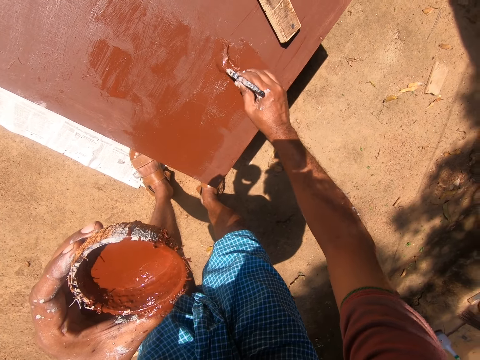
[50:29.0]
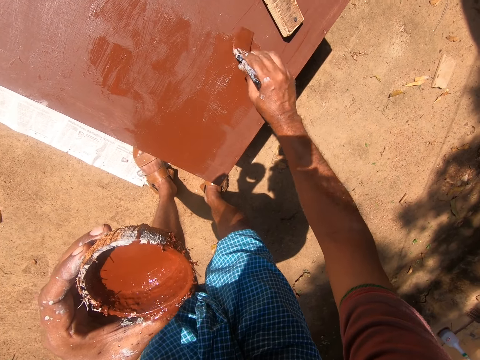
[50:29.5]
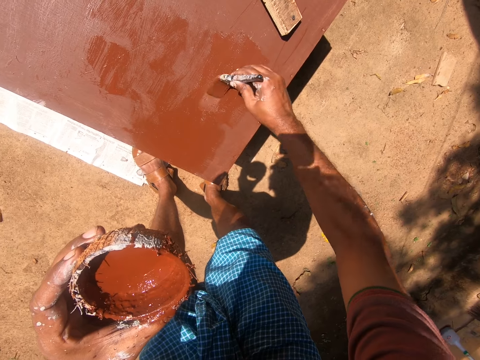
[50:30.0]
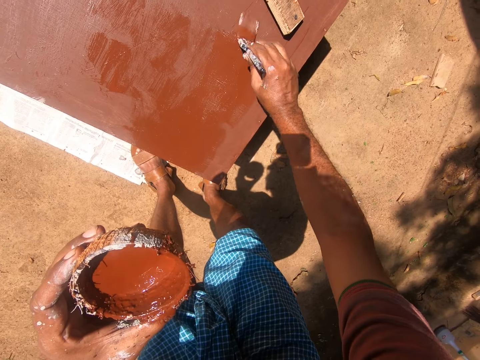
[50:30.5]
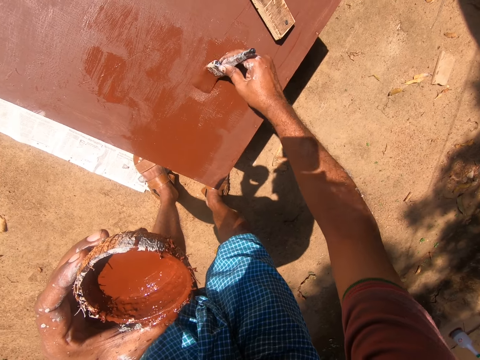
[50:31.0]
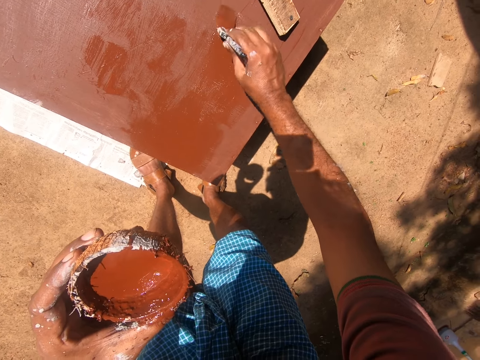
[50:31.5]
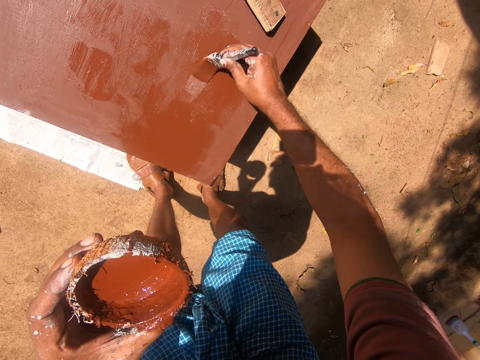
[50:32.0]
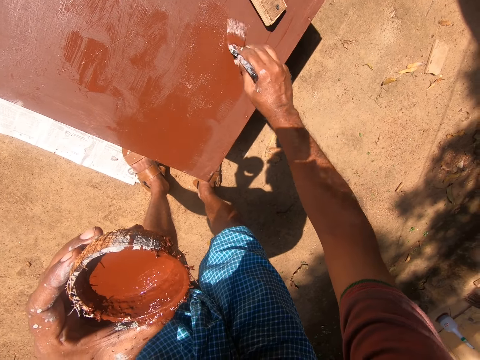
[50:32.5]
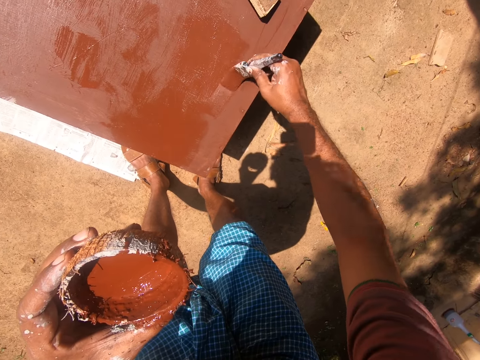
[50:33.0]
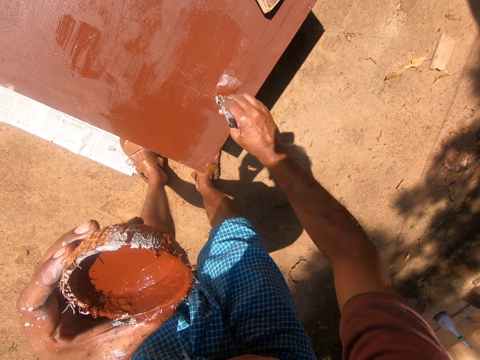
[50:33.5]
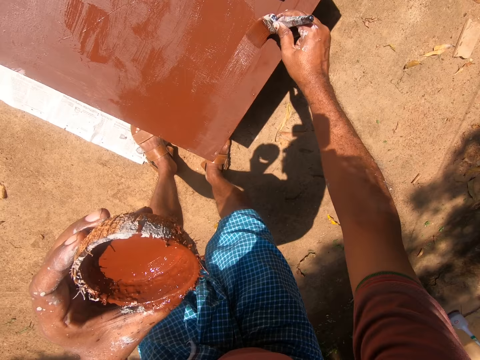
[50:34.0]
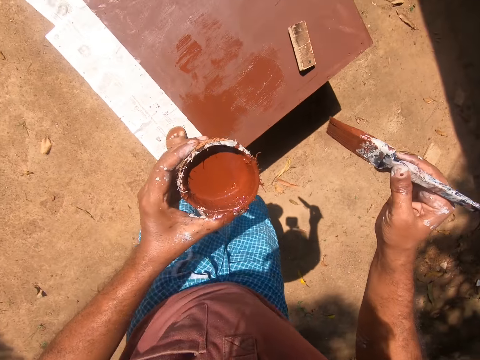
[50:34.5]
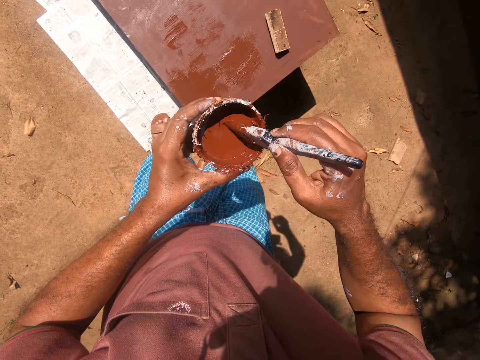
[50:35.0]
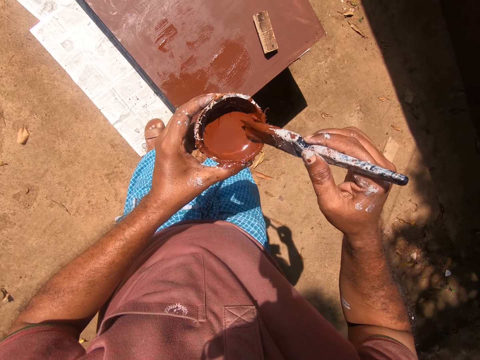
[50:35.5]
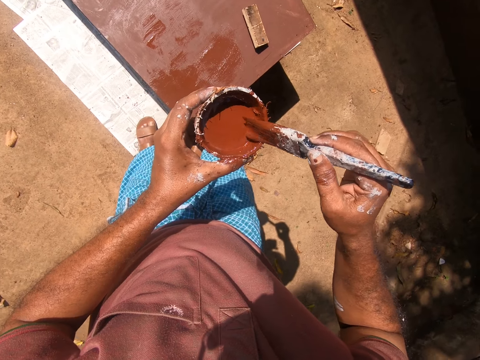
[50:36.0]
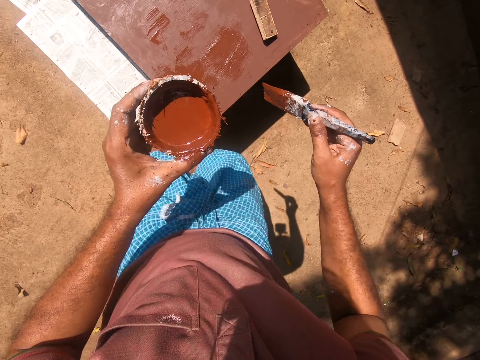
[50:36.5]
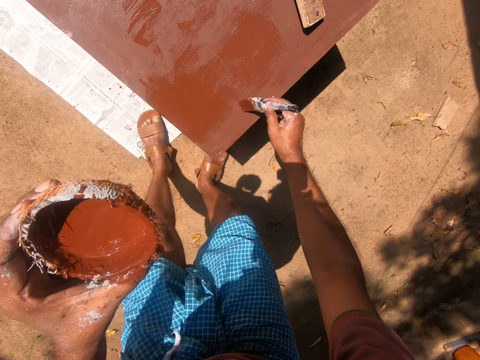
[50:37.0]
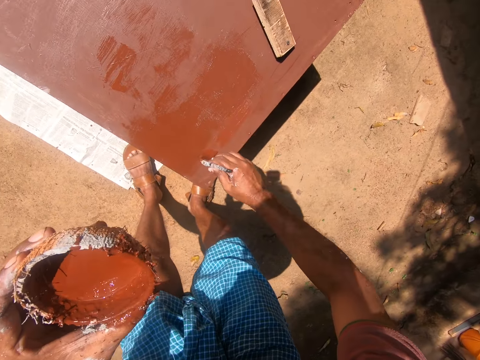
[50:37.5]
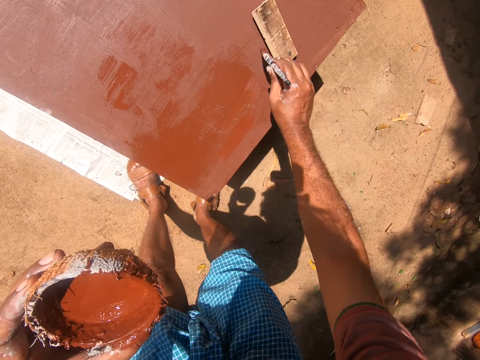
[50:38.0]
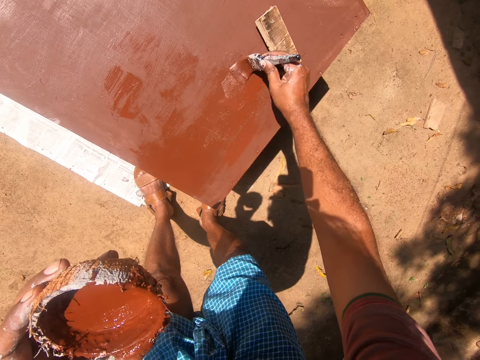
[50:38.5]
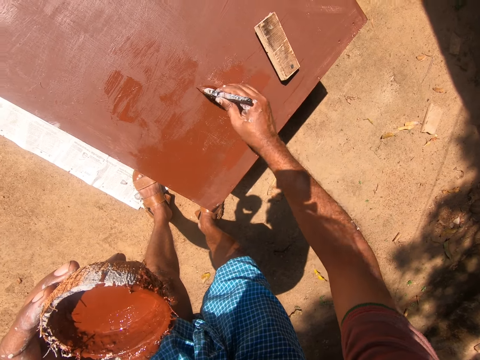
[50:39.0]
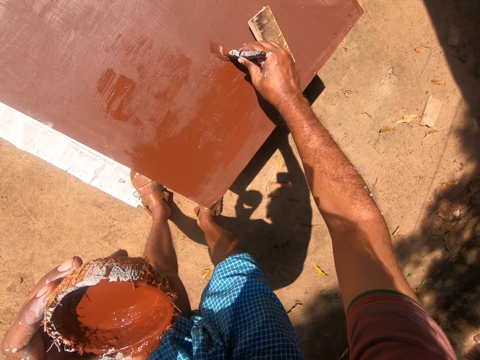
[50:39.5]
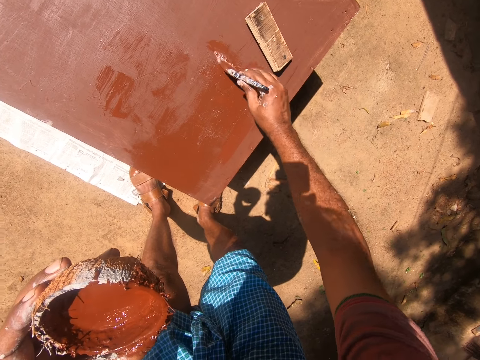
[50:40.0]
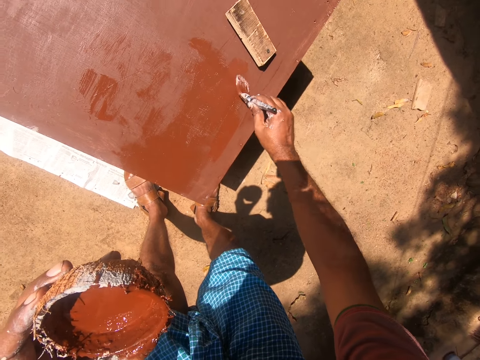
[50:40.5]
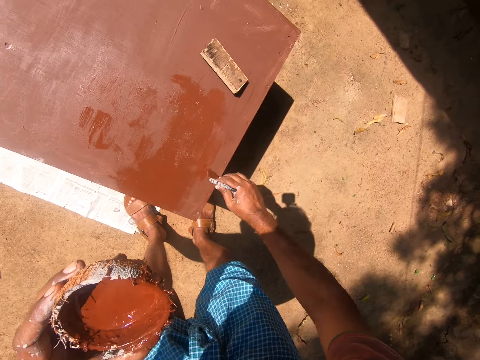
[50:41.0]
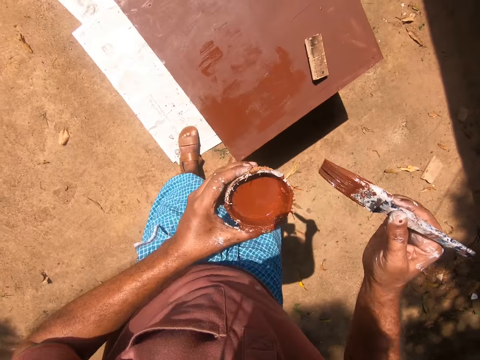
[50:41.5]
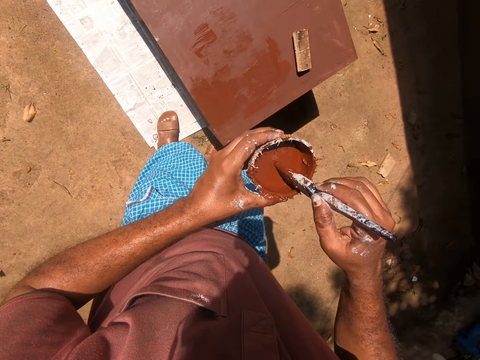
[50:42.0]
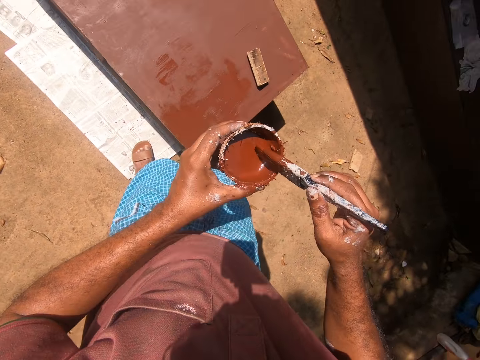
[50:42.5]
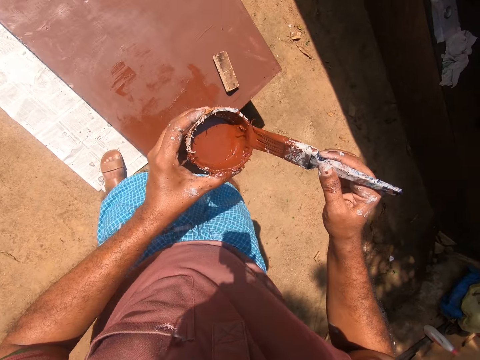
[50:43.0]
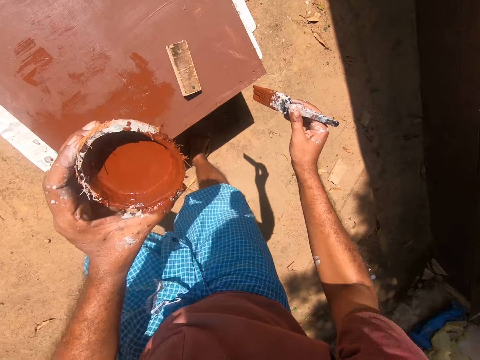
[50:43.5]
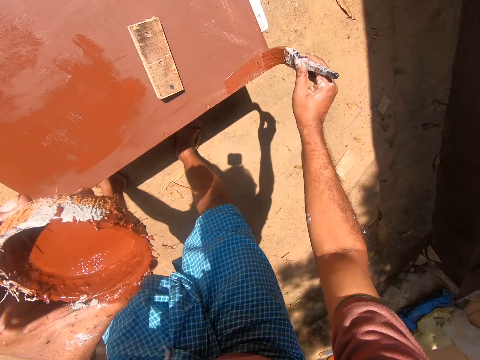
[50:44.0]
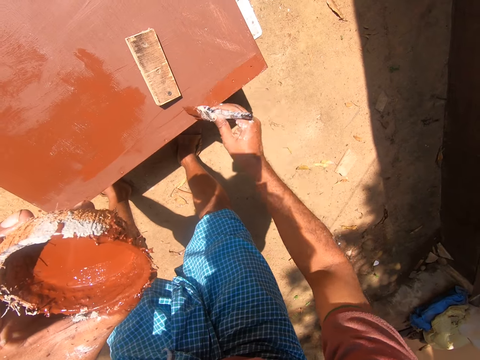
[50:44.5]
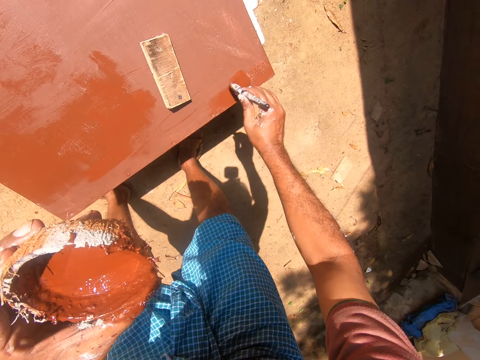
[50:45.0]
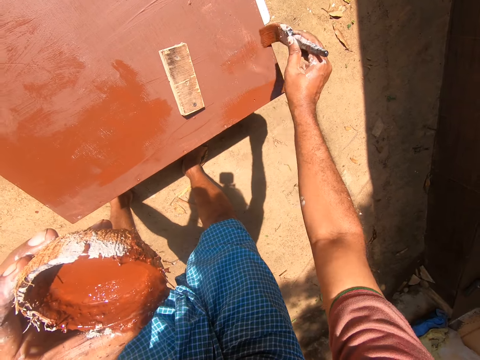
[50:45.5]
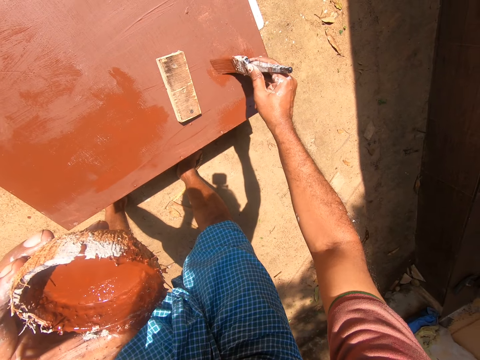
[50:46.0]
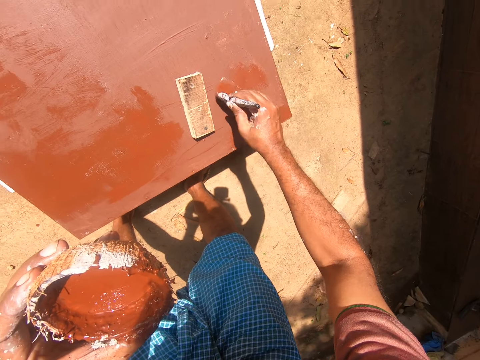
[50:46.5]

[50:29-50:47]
The camera wearer dips the paintbrush into the coconut shell containing paint. They paint the table with the painting brush. They dip the paintbrush into the coconut shell containing paint. They paint the table with the painting brush.

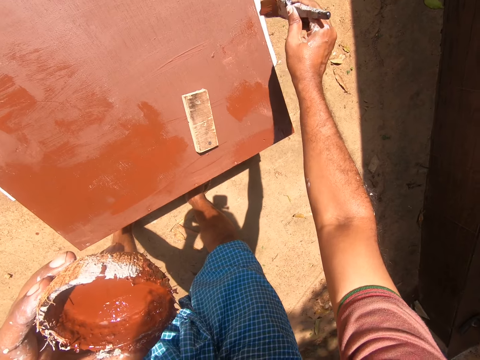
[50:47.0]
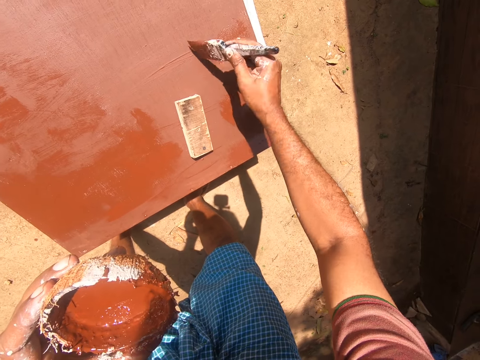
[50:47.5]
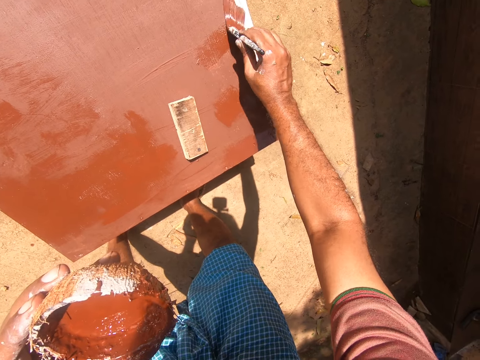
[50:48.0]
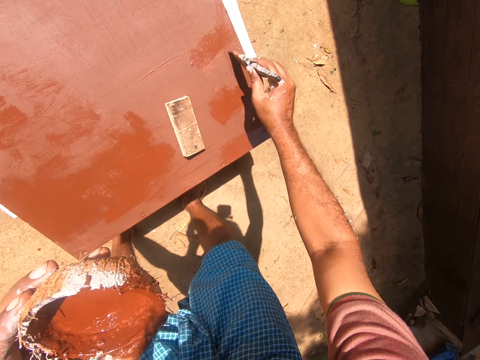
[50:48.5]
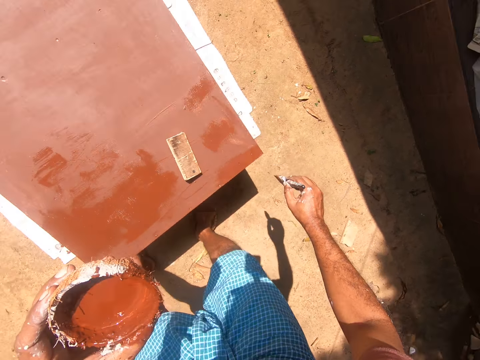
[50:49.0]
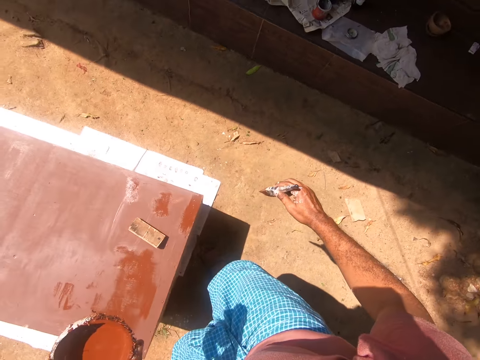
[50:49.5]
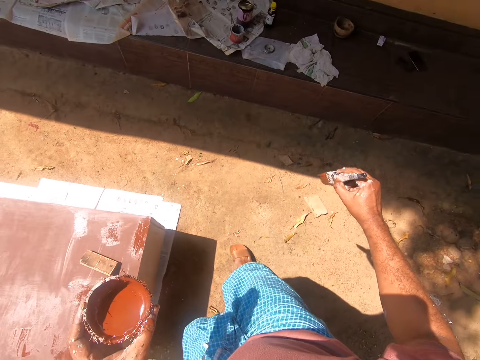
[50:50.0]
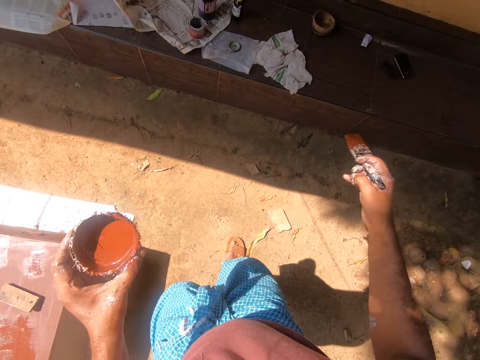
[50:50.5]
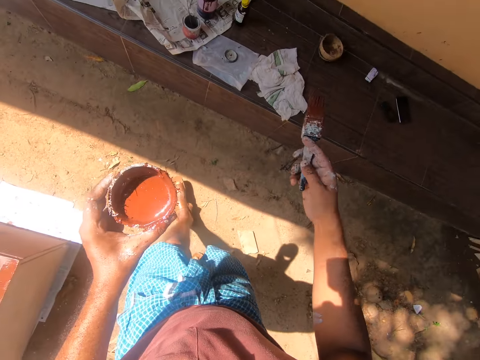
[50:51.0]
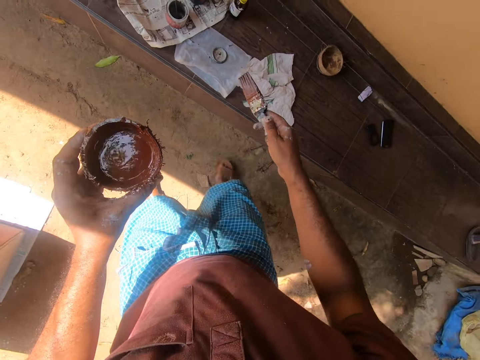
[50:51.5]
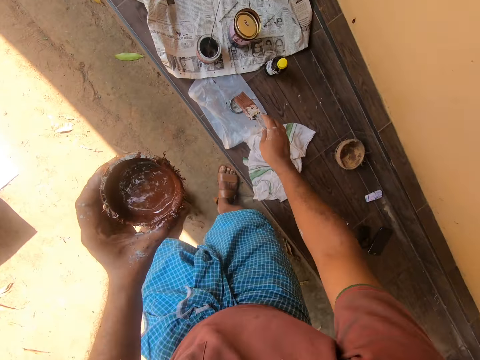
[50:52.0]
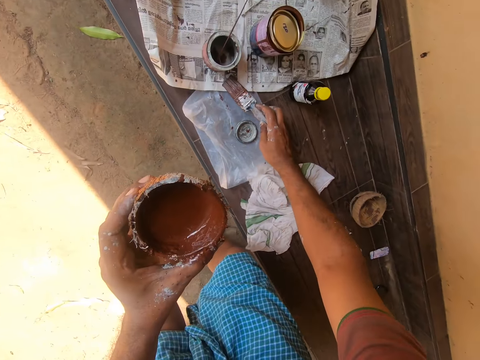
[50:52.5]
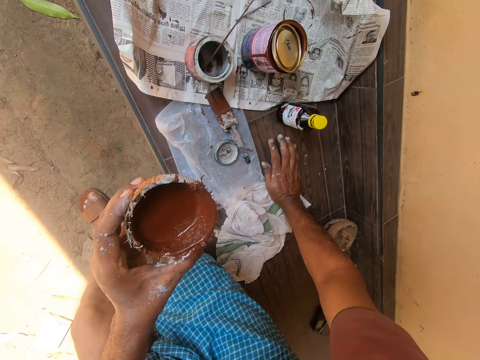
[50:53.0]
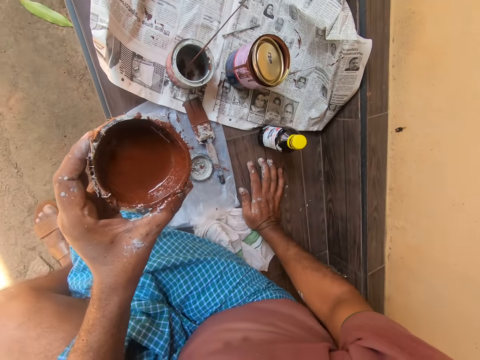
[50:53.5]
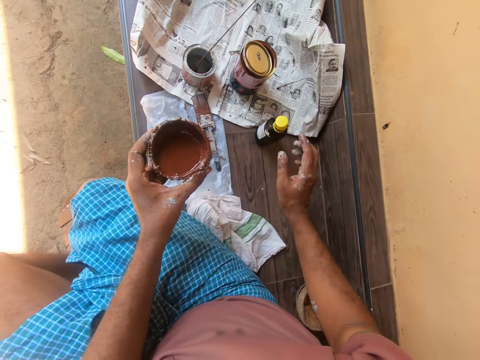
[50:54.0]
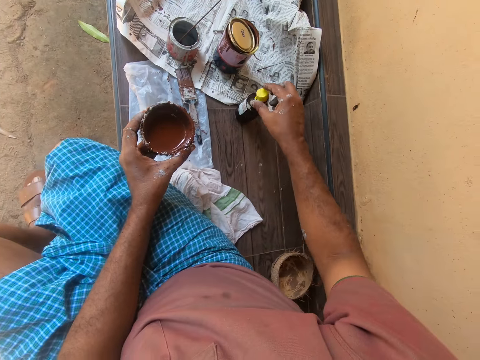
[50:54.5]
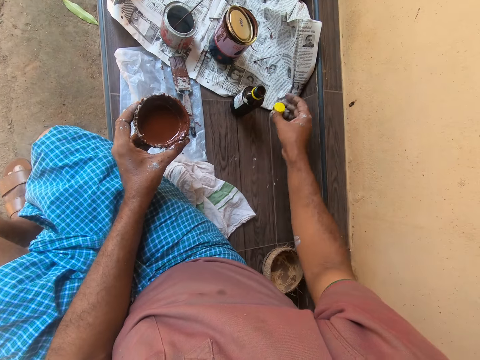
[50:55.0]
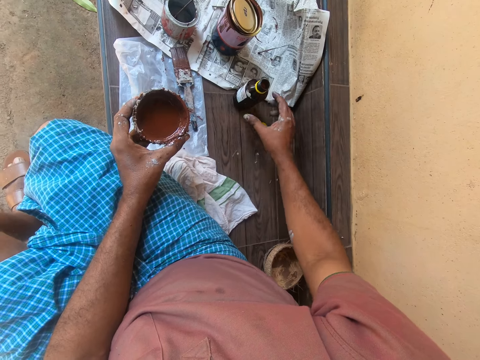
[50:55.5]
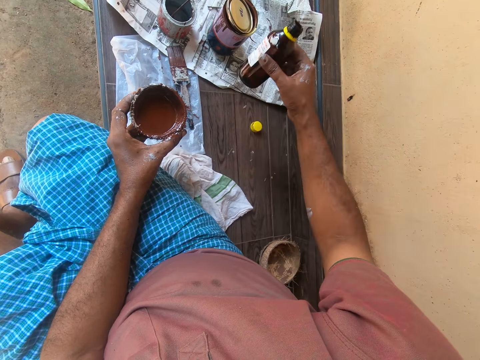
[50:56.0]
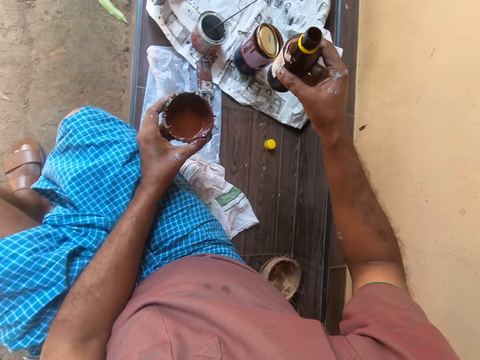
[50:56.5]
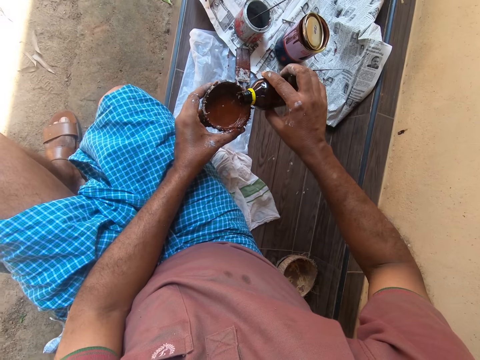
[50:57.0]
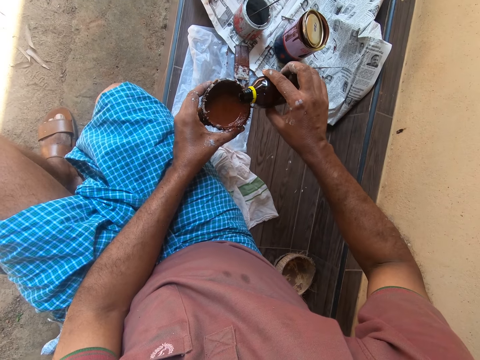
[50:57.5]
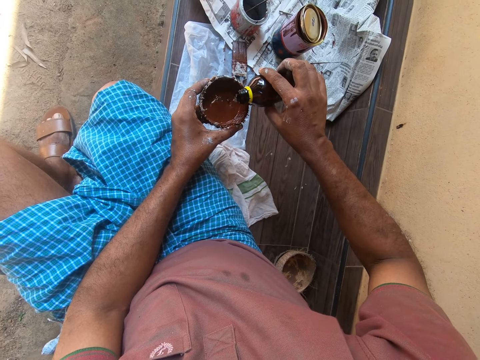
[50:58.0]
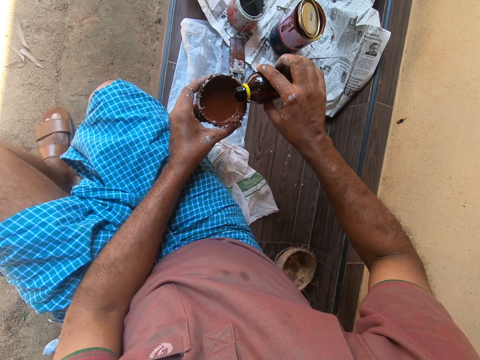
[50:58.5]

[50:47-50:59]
The camera wearer walks towards the counter or bench. They drop the paintbrush on the counter. They sit on the counter. They open a bottle of oil. They pick up the bottle. They pour the oil into the coconut bowl.
